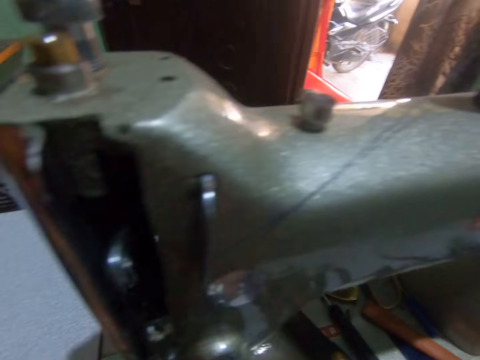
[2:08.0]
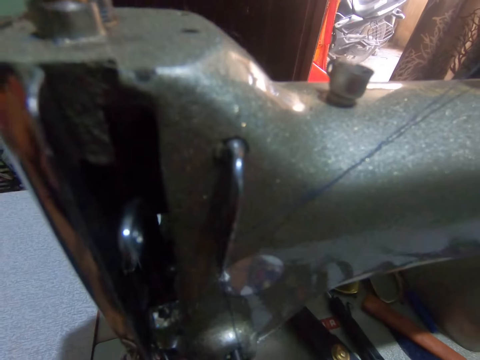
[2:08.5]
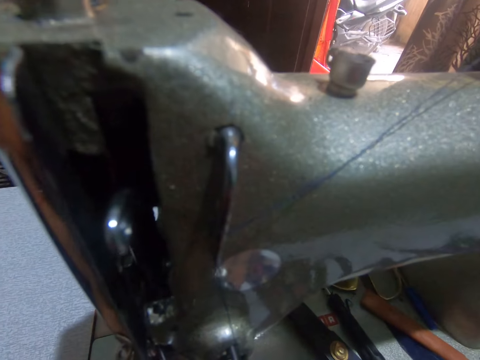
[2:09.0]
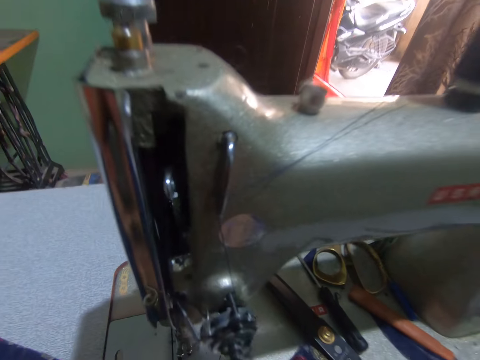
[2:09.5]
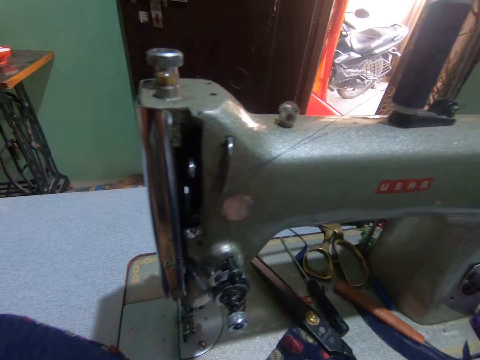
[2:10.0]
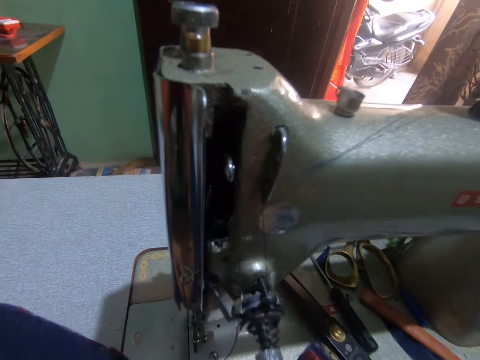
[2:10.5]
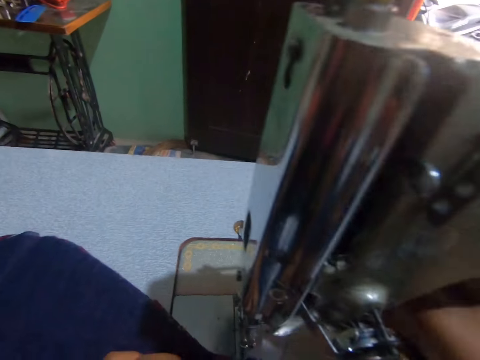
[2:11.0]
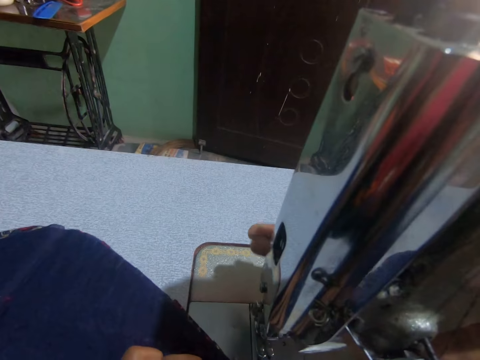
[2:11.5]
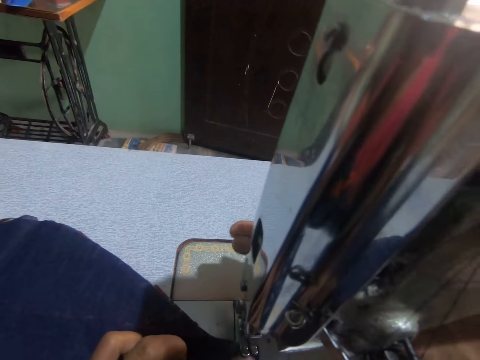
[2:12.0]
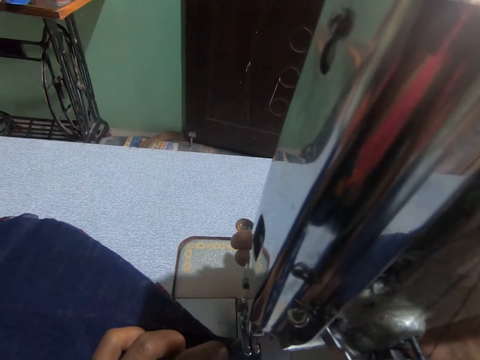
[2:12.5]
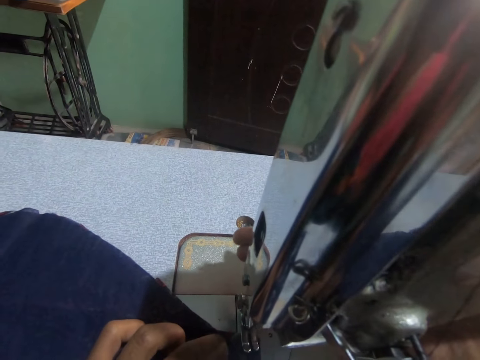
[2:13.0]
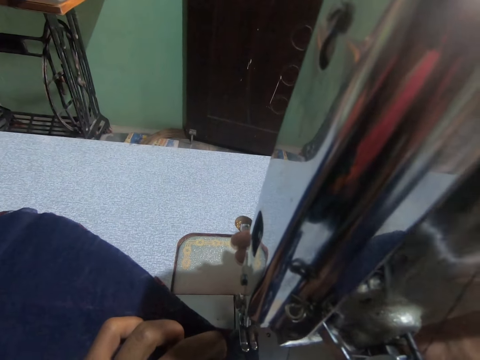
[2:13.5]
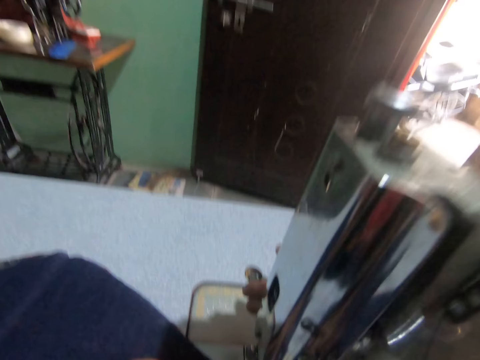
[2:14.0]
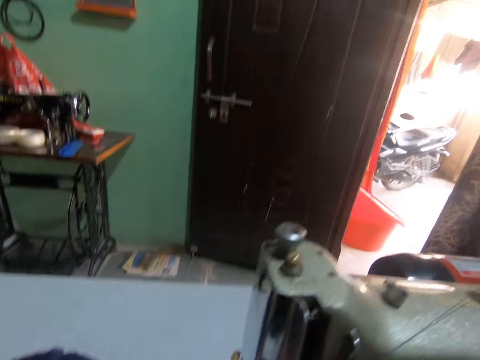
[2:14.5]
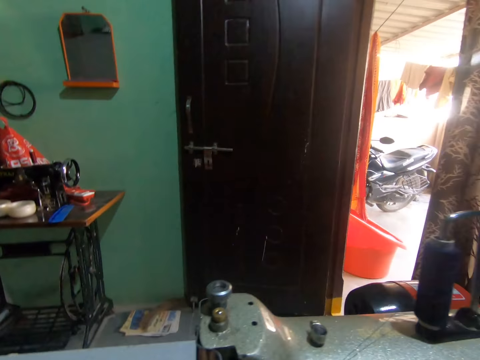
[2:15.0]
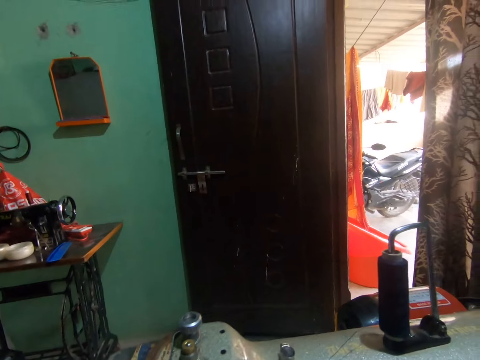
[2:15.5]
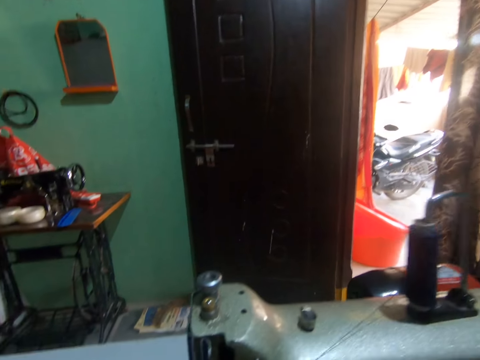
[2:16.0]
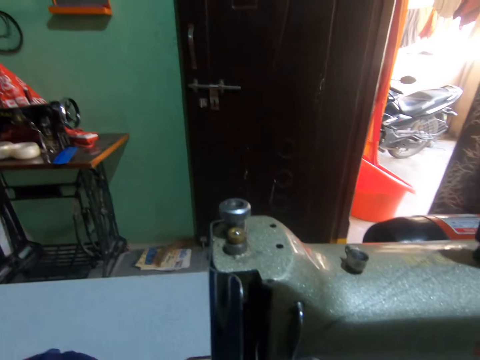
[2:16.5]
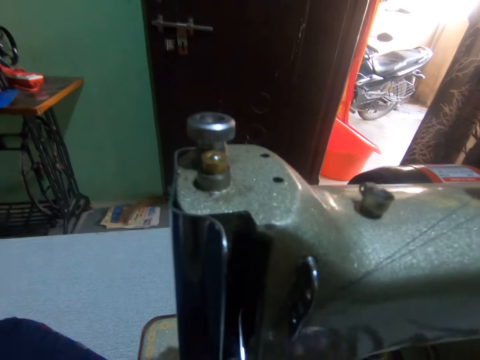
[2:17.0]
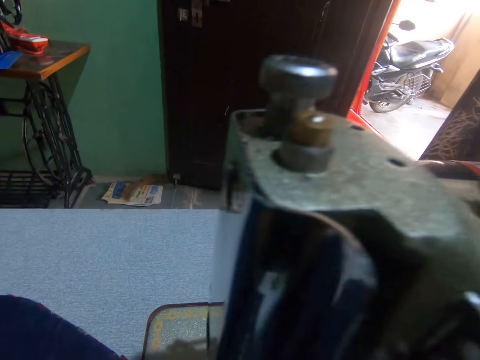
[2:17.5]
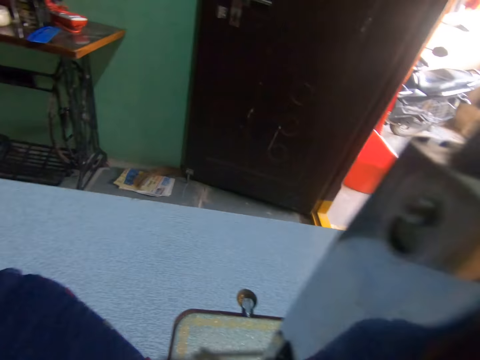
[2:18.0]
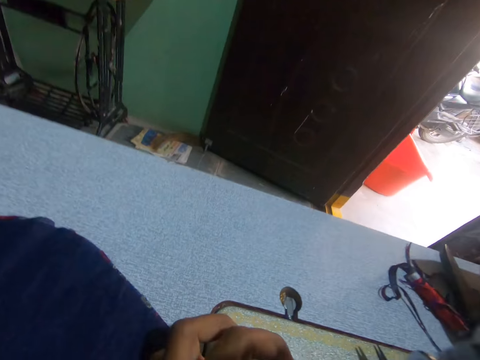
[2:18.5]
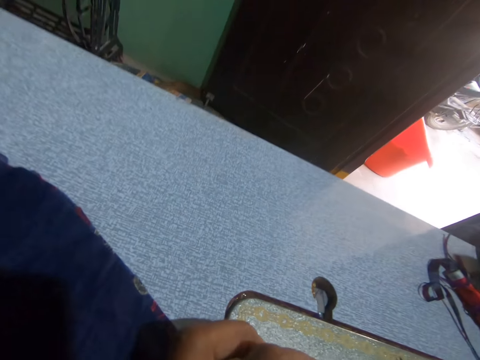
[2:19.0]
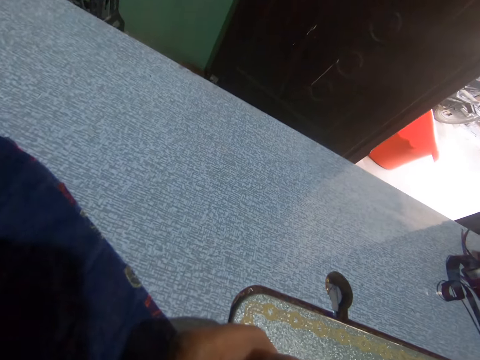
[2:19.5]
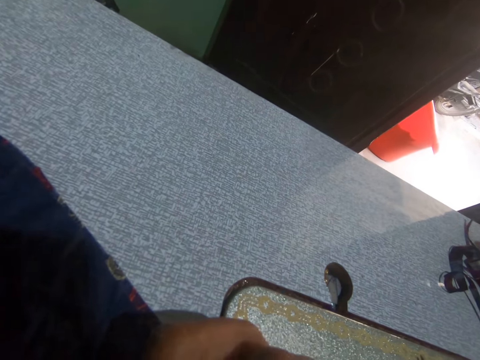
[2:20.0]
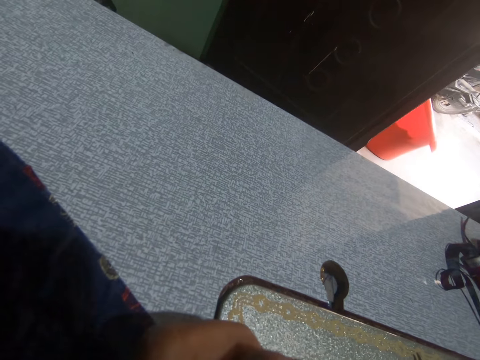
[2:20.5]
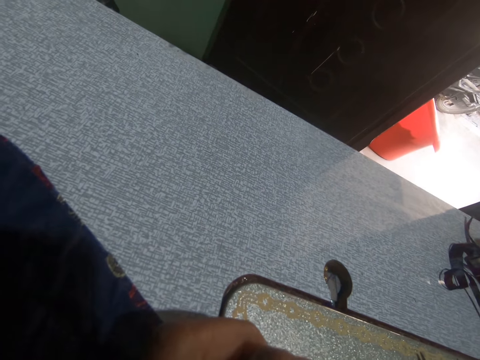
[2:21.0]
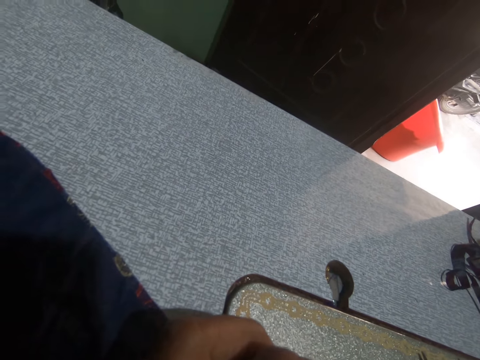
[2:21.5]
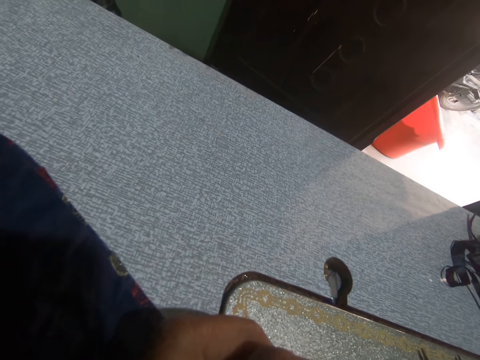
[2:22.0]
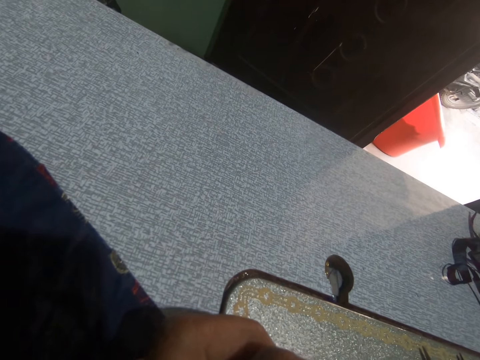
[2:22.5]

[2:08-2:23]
The camera wearer moves the fabric on the table of the sewing machine with her left hand. She moves the pressure bar lifter of the sewing machine with her right hand. She touches the sewing machine. She sews the fabric with the sewing machine.

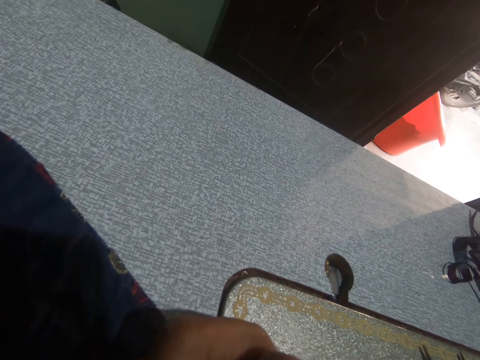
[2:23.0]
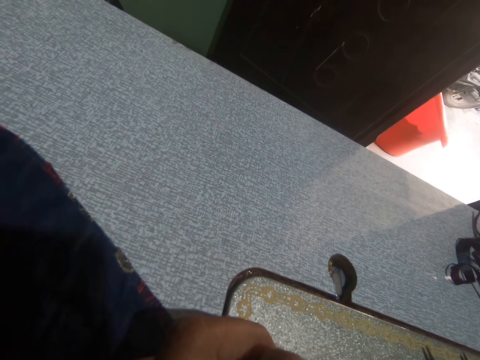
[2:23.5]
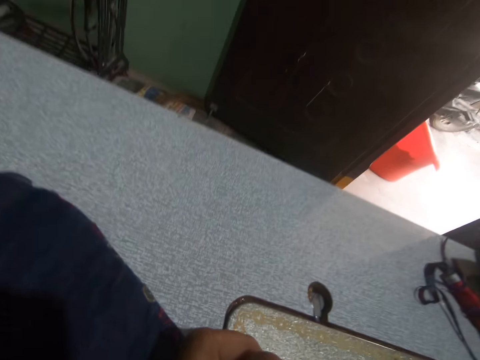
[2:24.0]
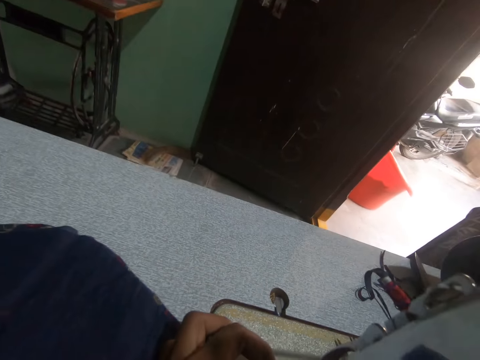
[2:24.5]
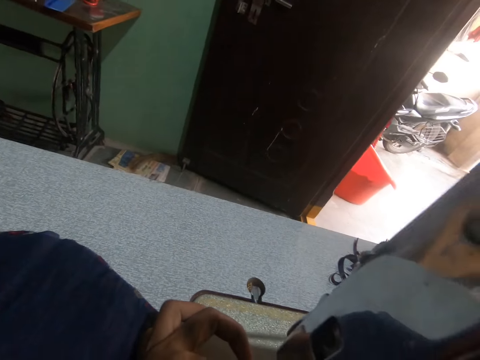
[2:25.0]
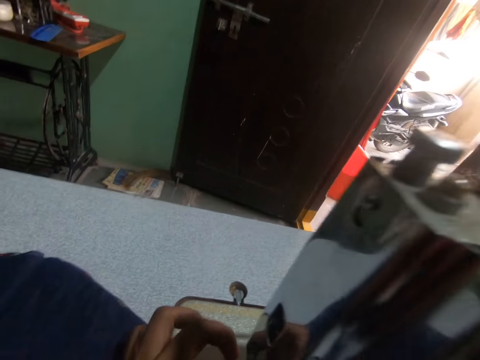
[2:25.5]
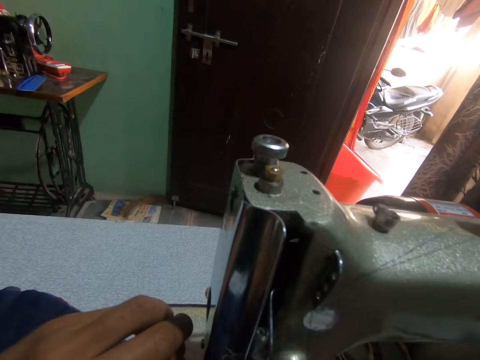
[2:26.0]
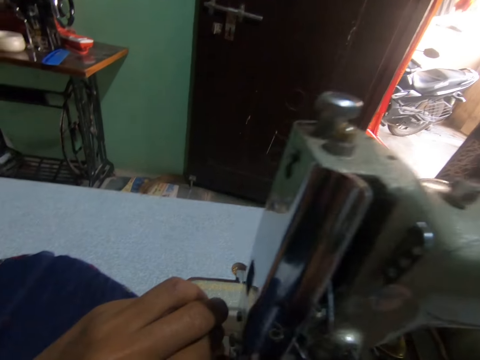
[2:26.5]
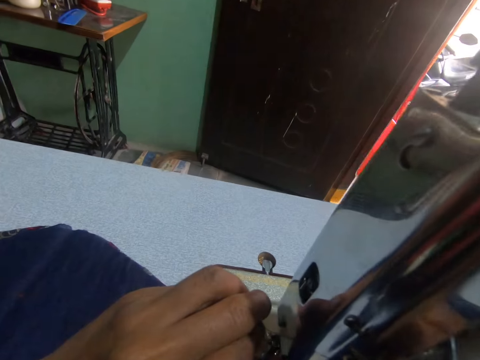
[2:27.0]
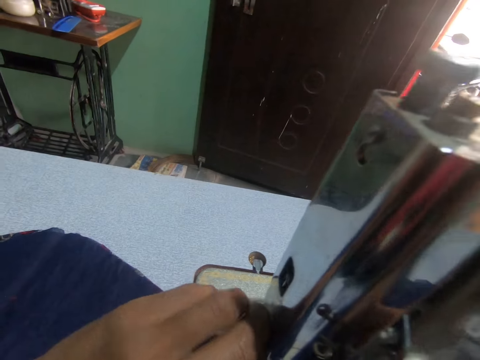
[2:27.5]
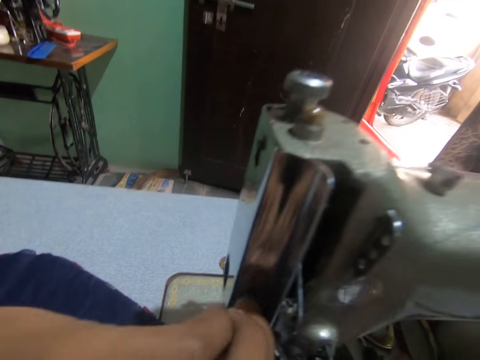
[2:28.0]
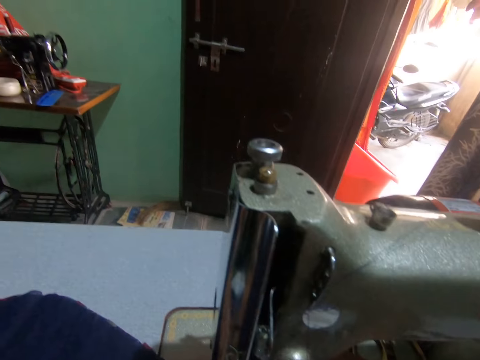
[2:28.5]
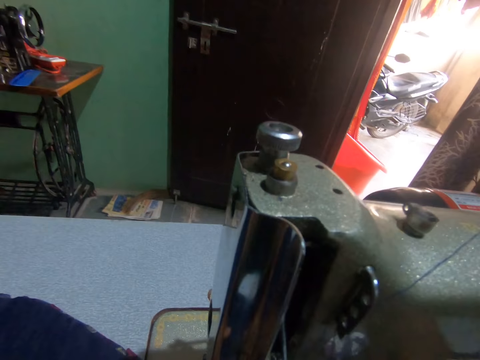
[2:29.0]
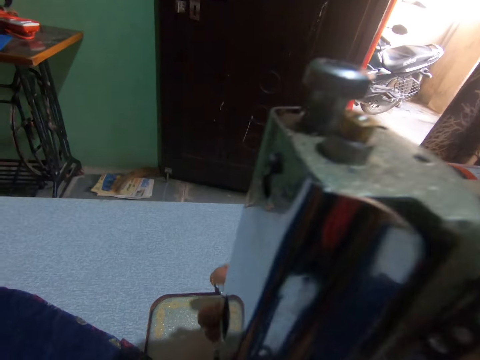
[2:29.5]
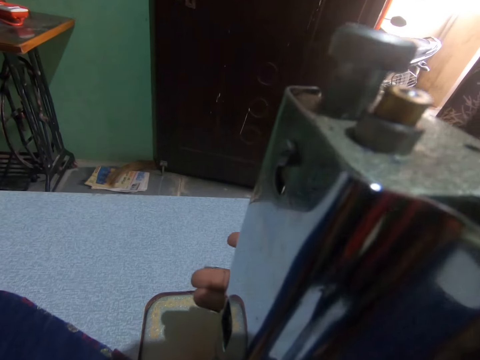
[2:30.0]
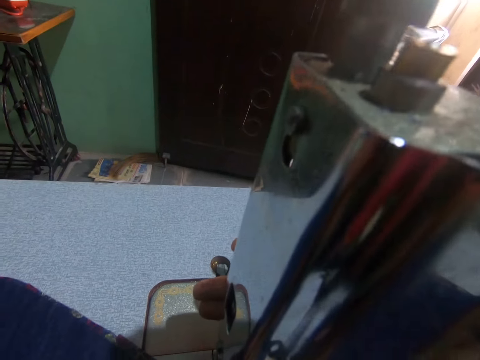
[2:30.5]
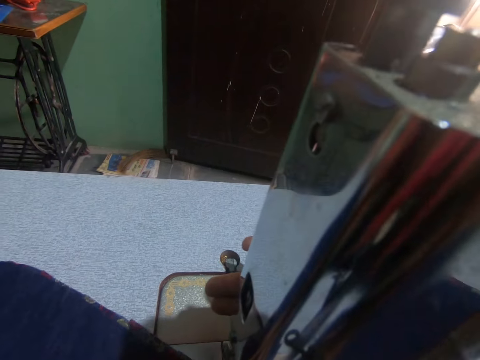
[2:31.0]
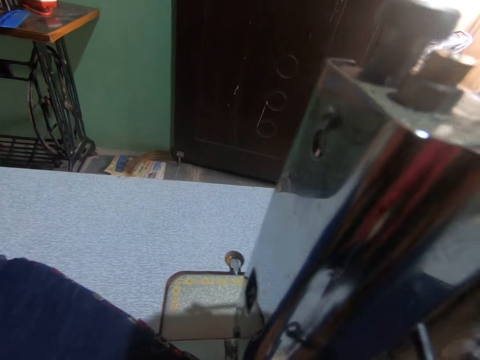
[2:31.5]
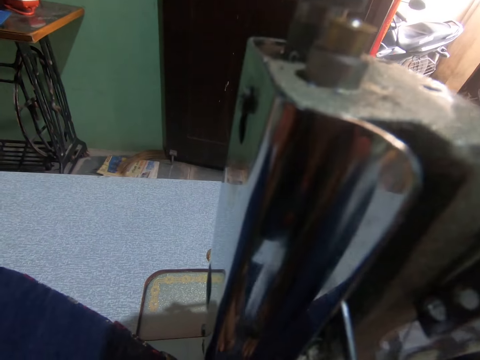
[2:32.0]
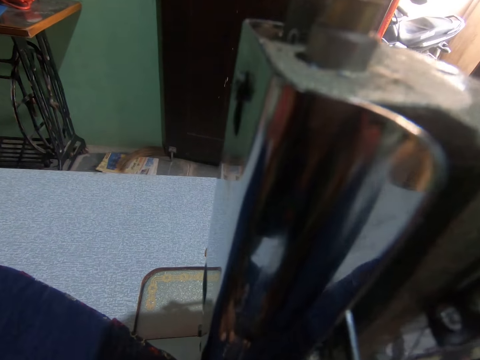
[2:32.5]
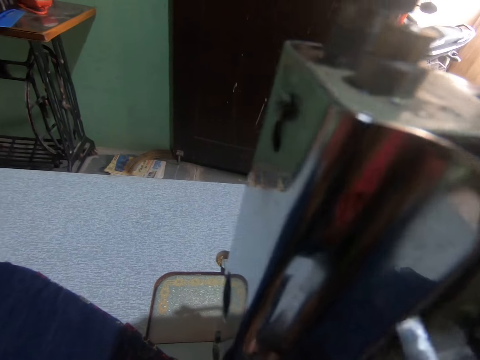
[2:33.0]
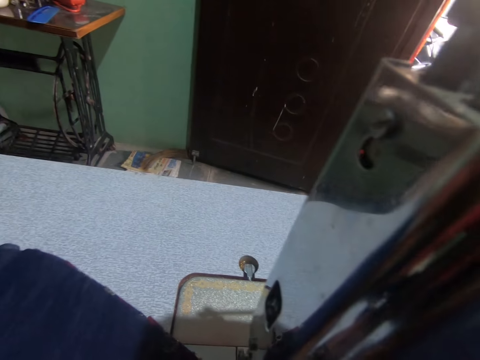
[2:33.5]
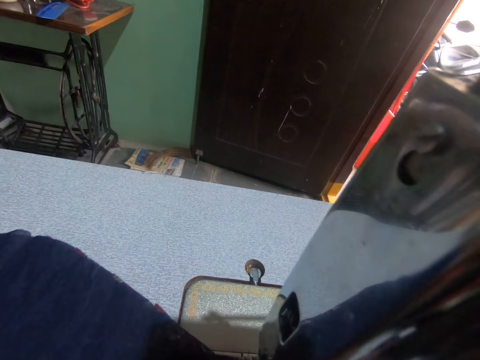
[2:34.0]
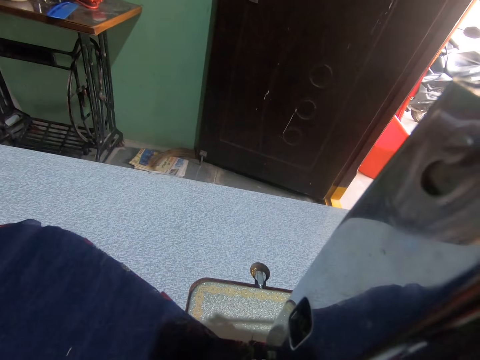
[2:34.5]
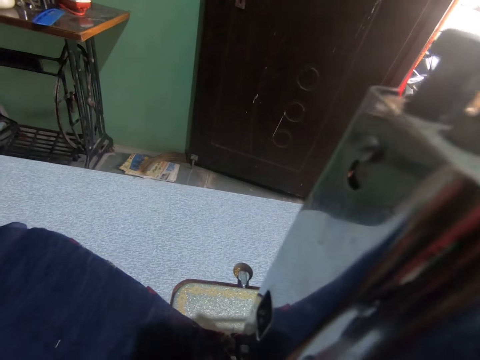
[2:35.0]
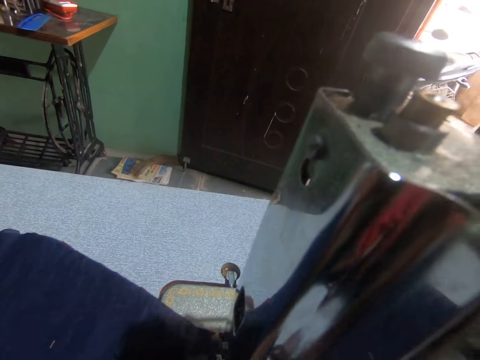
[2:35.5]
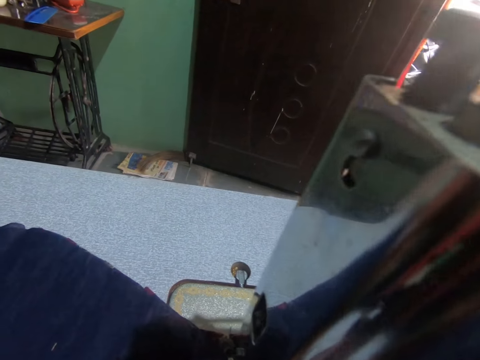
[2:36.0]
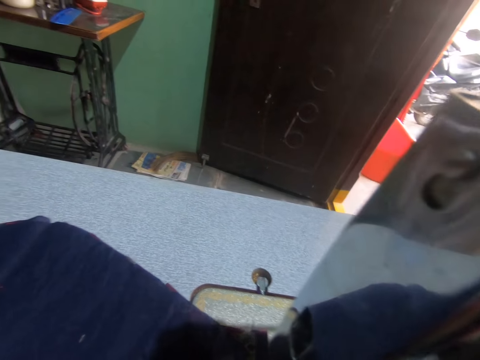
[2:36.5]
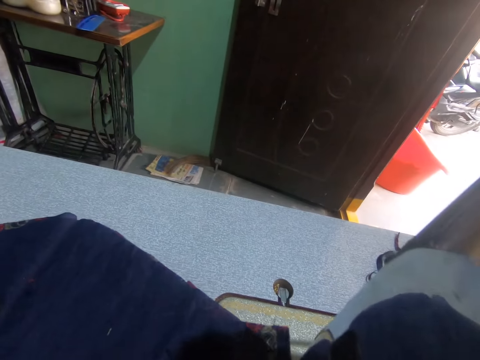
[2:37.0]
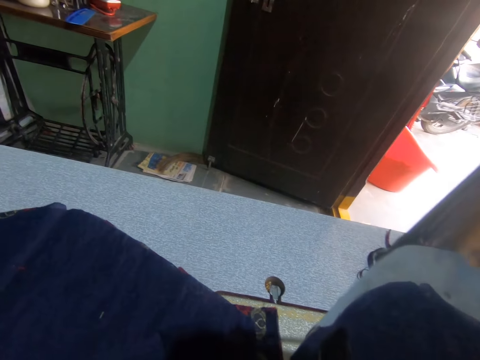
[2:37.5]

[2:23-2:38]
The camera wearer threads a needle on the sewing machine with her left hand. She moves the presser bar lifter of the sewing machine with her right hand. She sews the fabric with the sewing machine. She sews the fabric again. She moves the fabric on the table of the sewing machine with her left hand.
